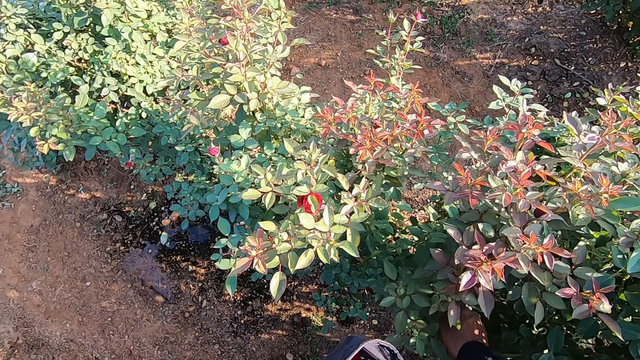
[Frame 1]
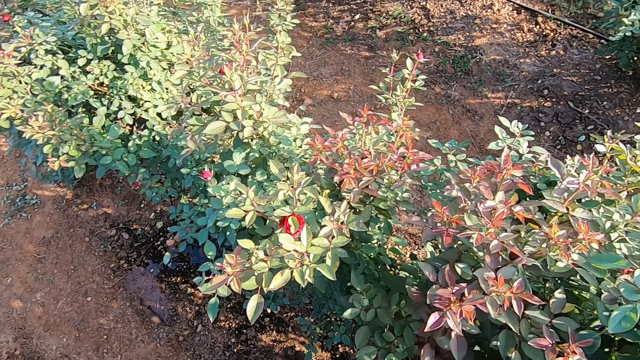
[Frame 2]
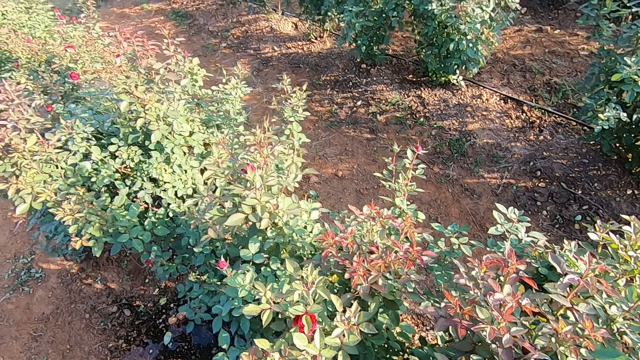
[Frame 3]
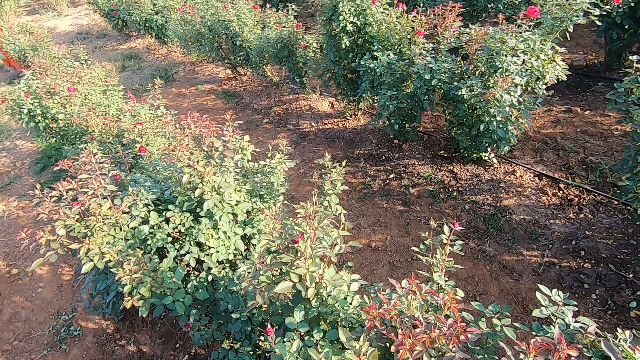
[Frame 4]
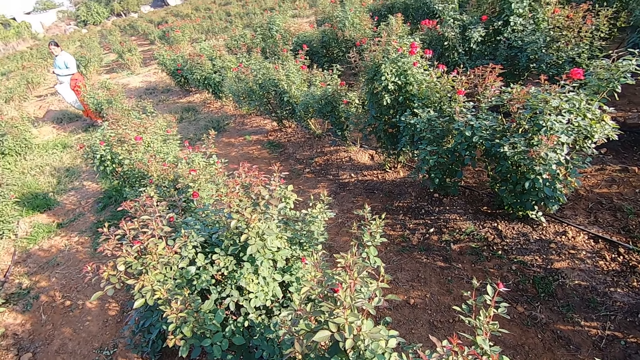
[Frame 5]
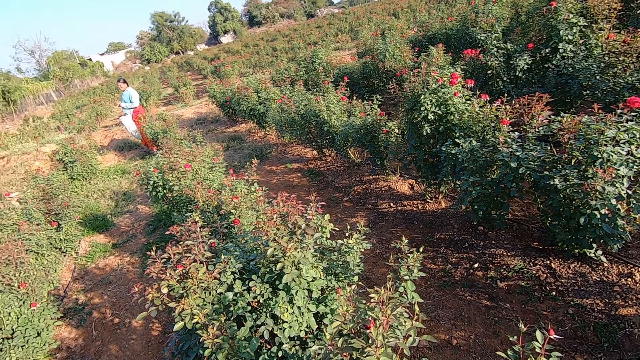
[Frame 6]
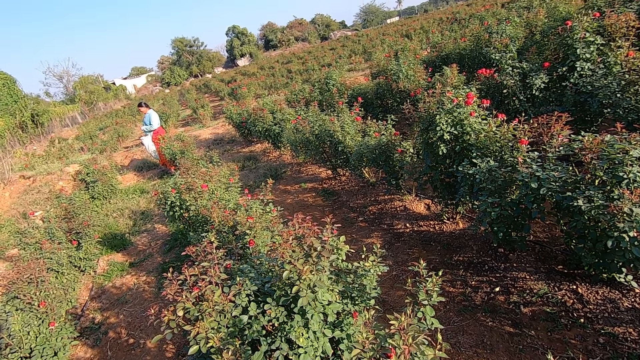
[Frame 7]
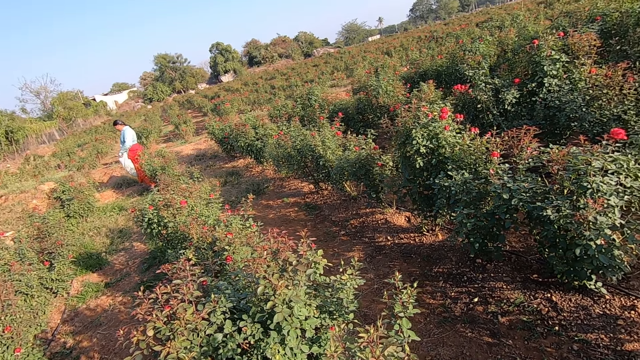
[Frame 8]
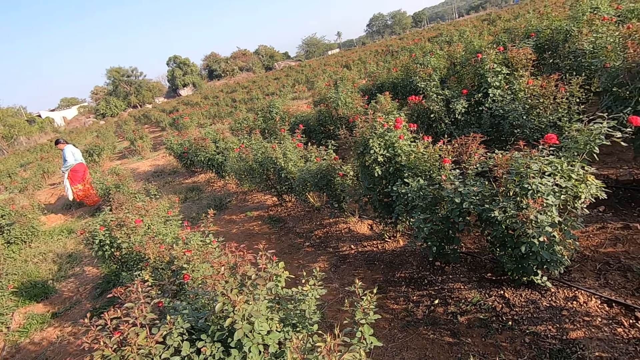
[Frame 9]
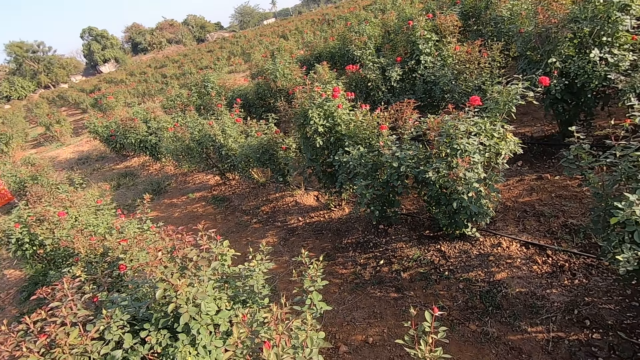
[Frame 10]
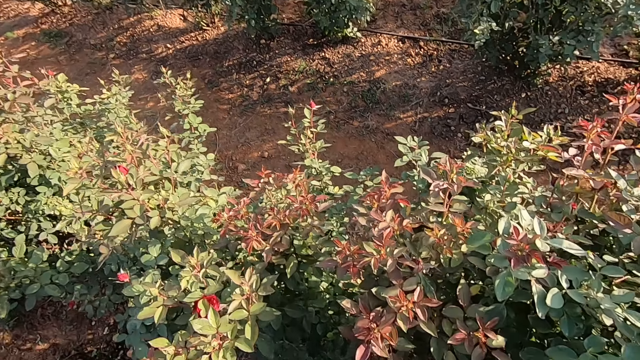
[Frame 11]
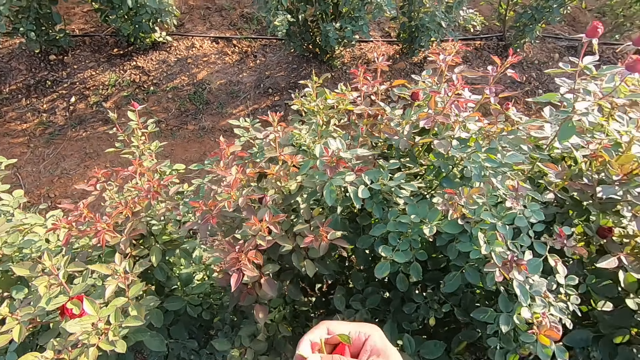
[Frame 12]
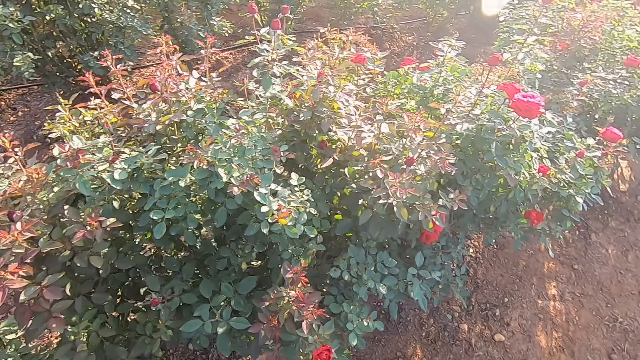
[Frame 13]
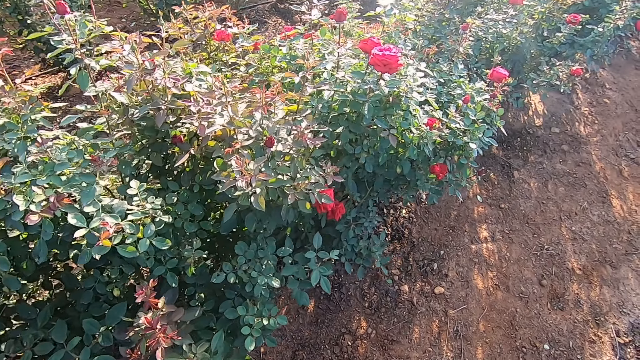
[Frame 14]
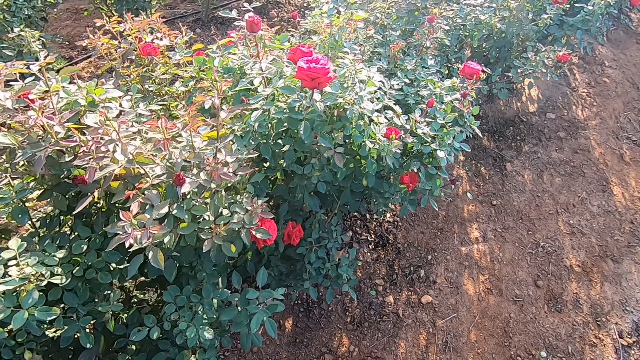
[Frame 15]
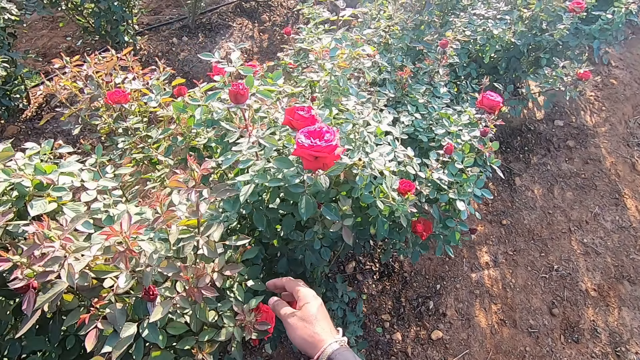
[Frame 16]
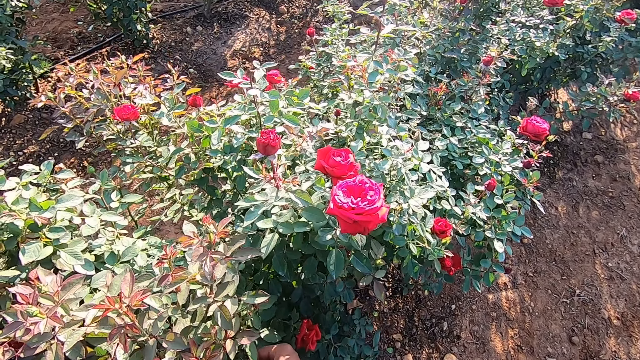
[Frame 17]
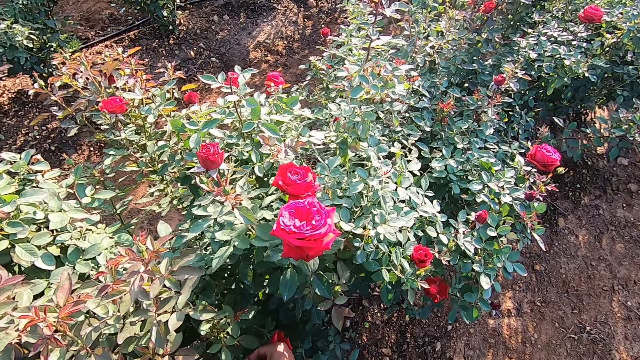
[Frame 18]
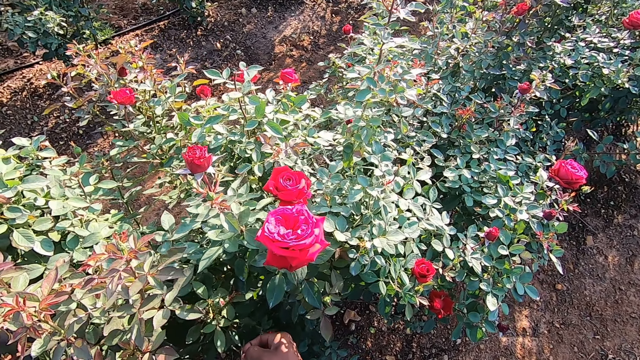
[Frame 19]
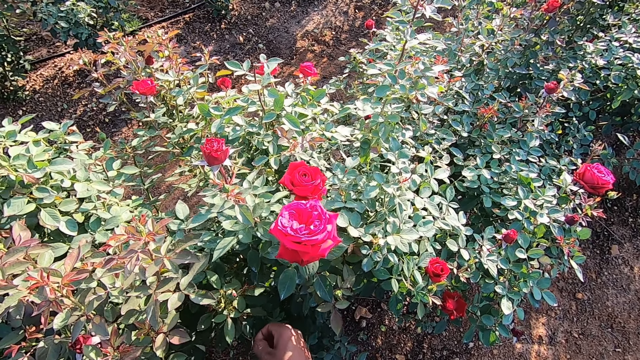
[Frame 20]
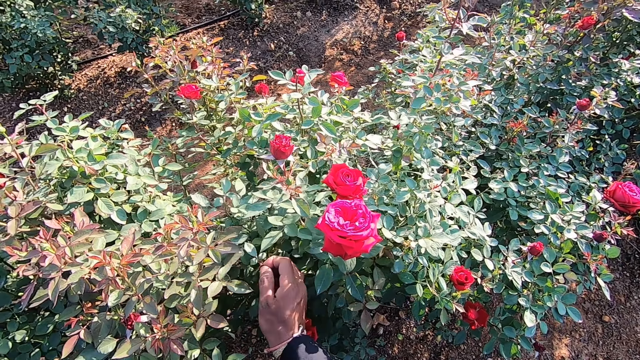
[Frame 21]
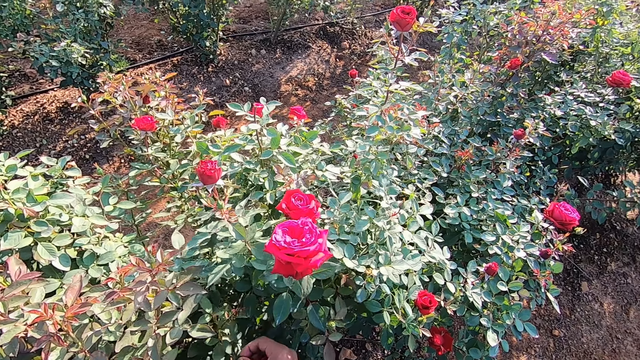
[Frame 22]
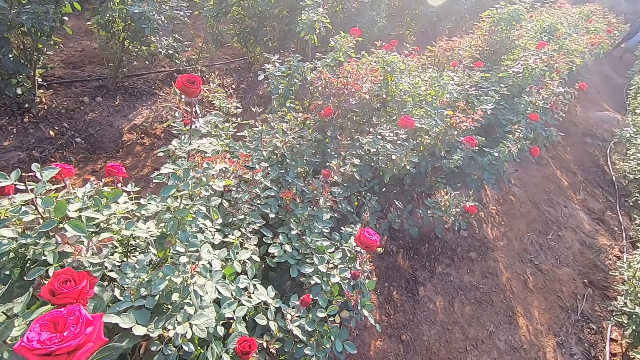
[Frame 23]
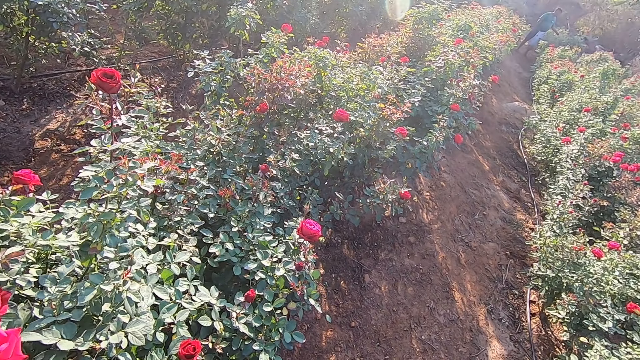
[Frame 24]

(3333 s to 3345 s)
The woman holds a pouch with both hands. The camera wearer looks around. He talks with a person. He plucks a flower from the plant with his right hand.

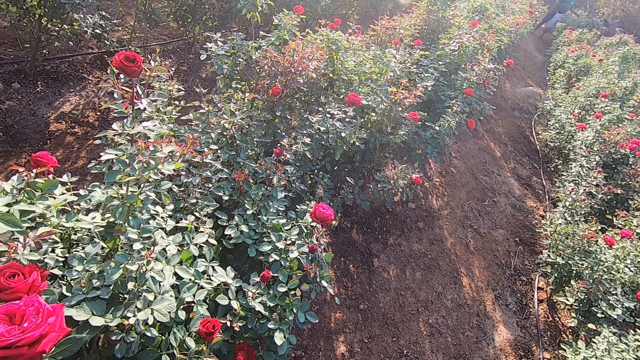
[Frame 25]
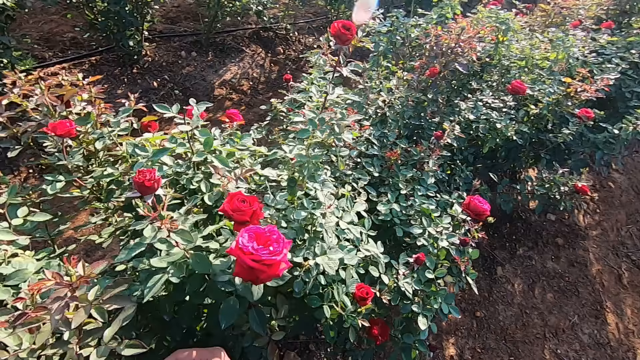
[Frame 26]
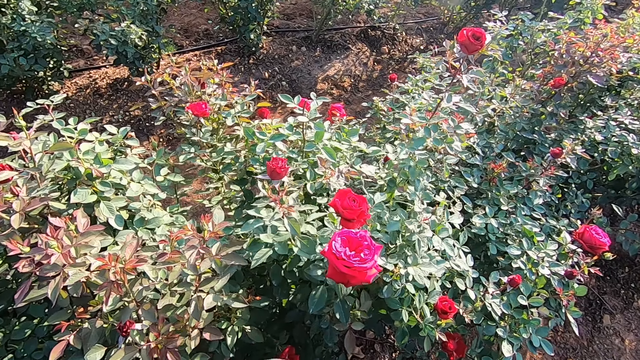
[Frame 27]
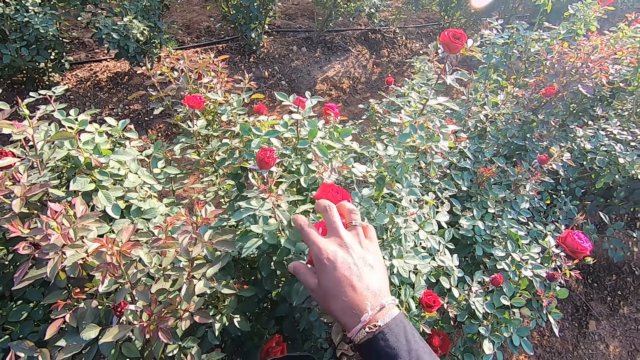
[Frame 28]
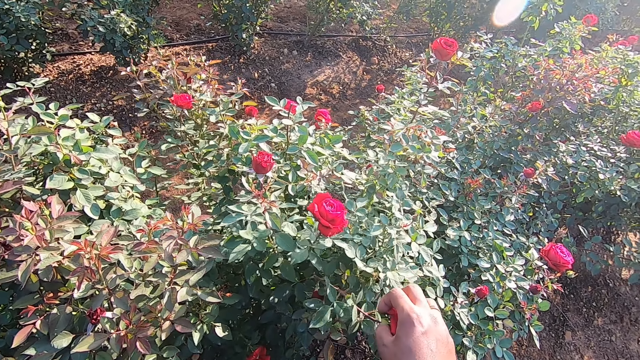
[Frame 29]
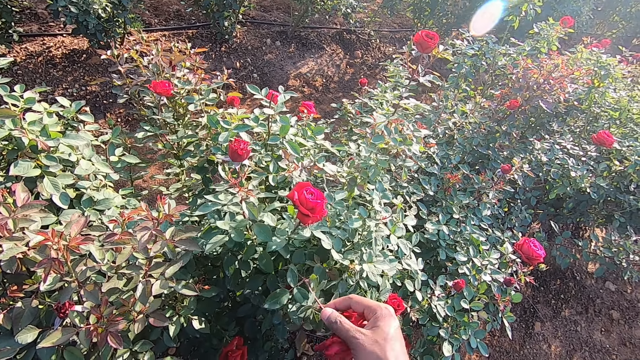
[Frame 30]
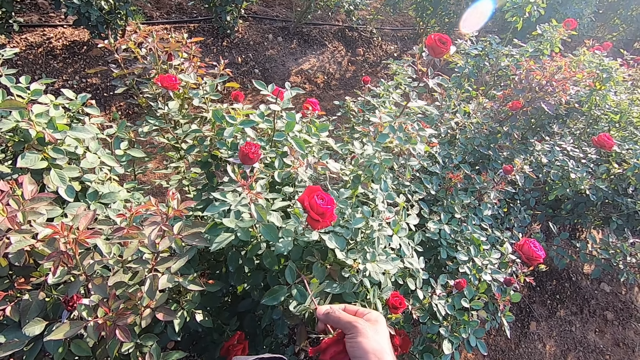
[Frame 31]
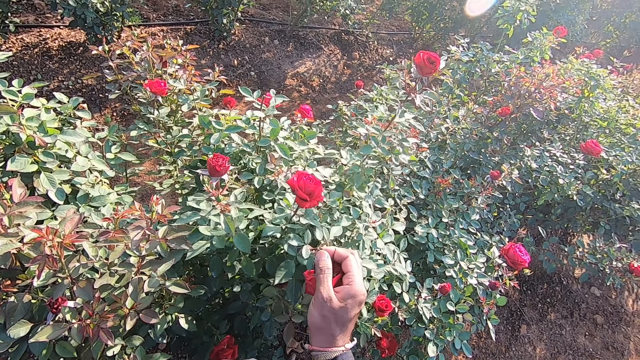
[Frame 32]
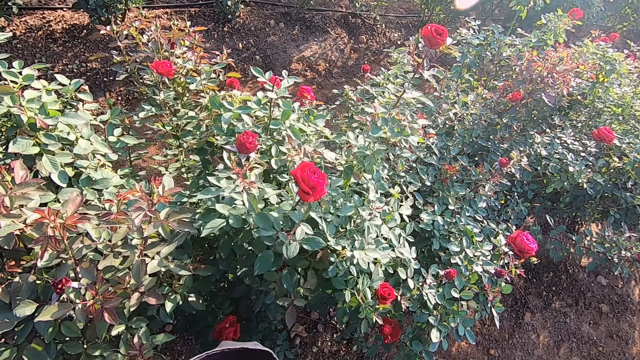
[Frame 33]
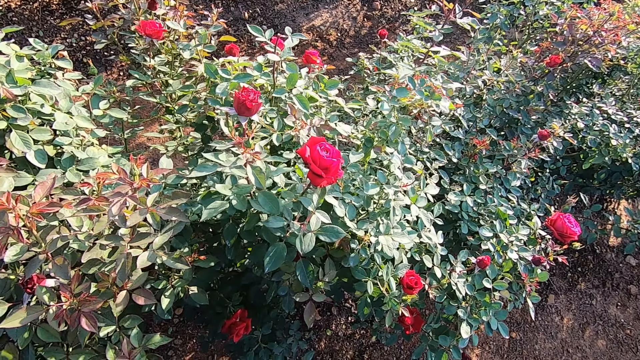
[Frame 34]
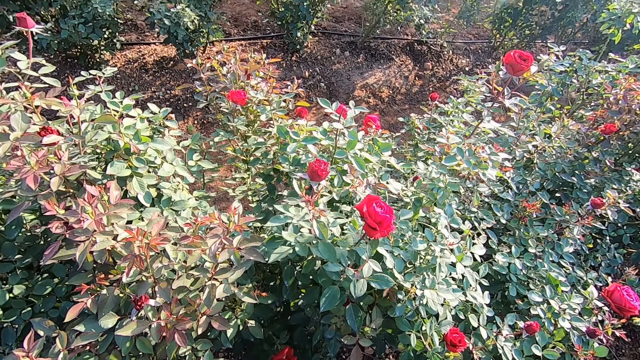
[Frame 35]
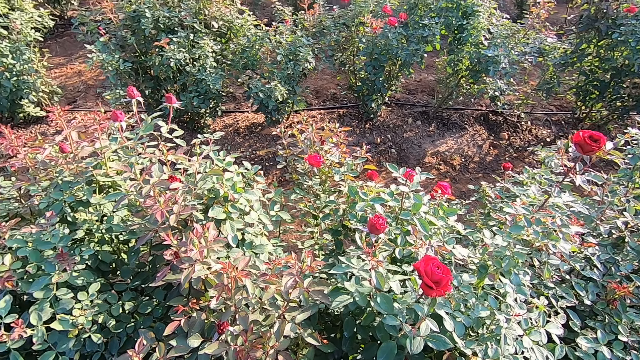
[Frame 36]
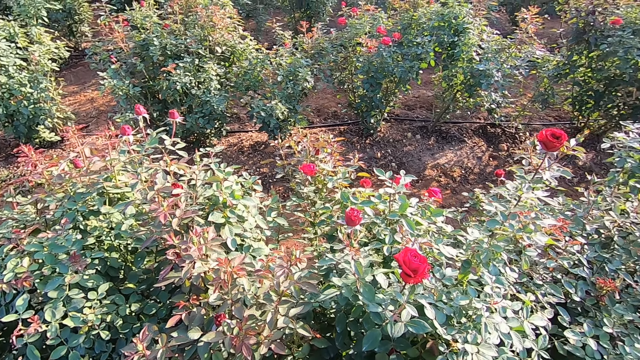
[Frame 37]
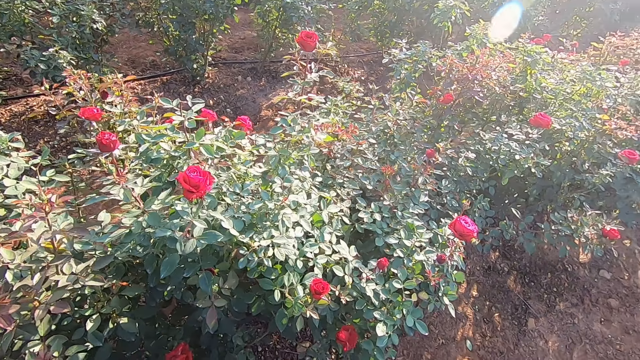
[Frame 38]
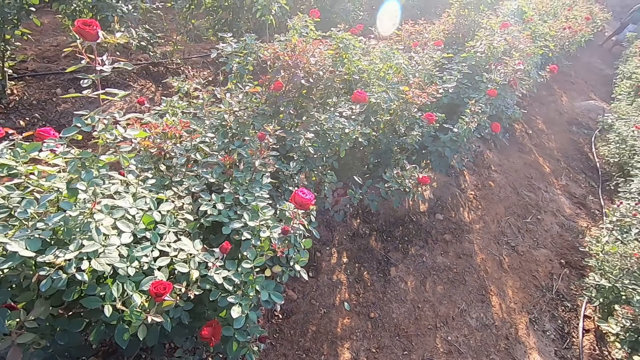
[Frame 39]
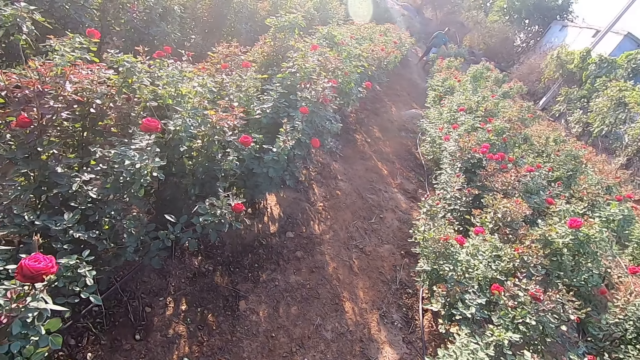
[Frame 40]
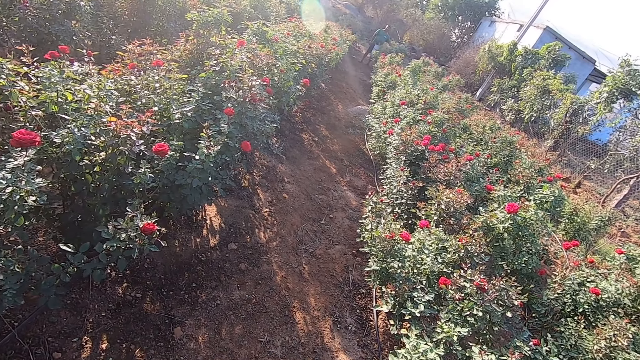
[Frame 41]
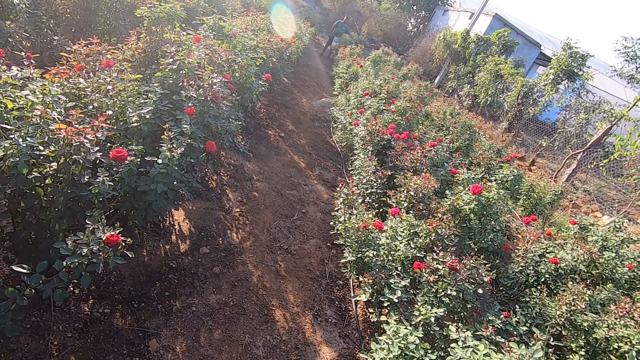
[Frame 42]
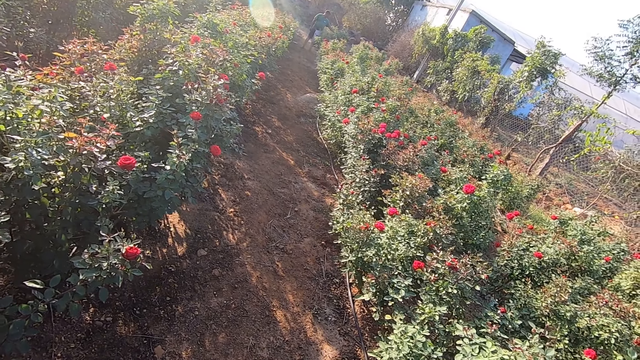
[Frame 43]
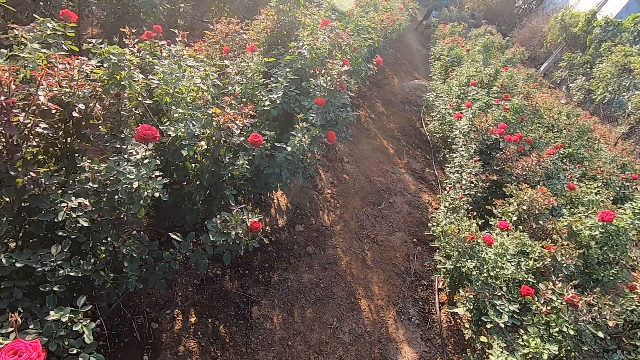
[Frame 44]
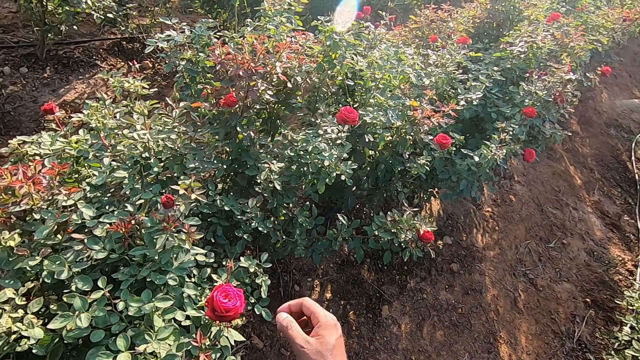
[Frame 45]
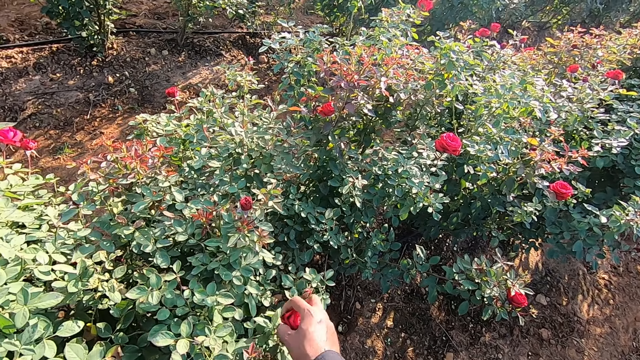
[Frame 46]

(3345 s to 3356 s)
The camera wearer talks with a person. He plucks a flower from a plant with his right hand. He looks around. He talks with the person.
